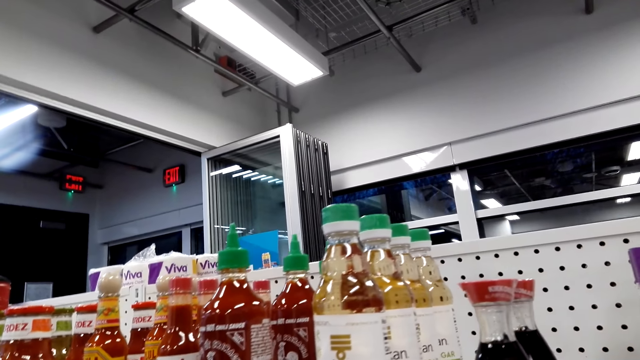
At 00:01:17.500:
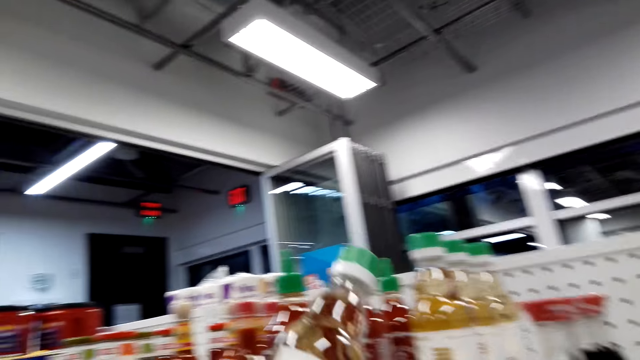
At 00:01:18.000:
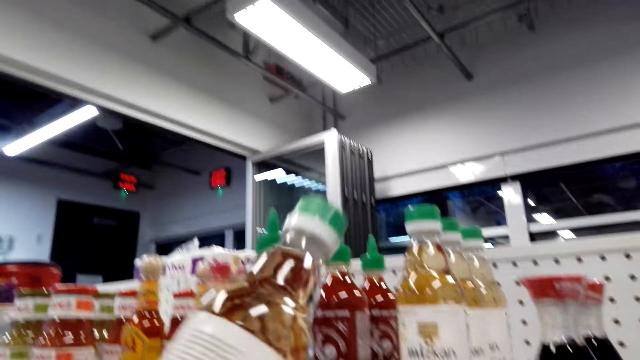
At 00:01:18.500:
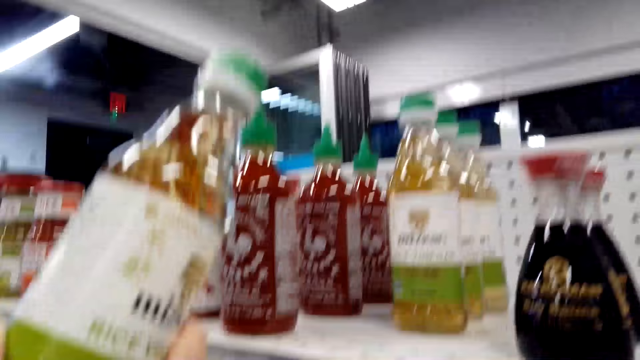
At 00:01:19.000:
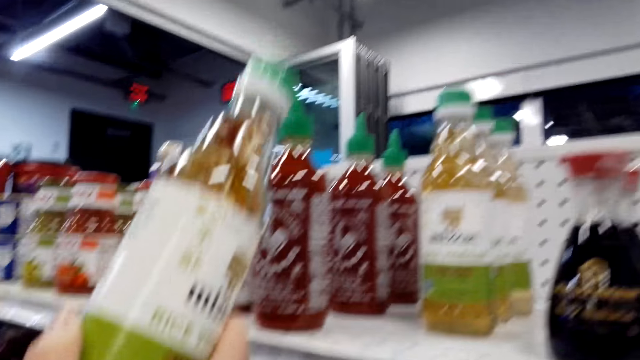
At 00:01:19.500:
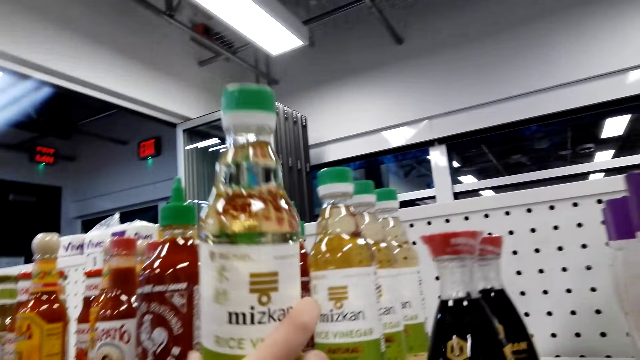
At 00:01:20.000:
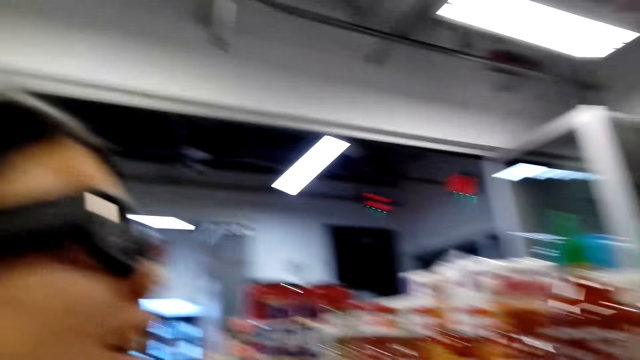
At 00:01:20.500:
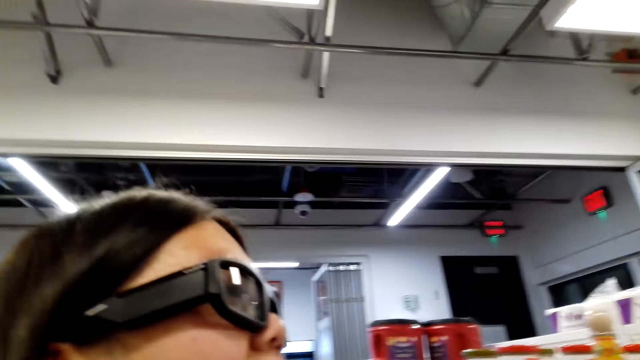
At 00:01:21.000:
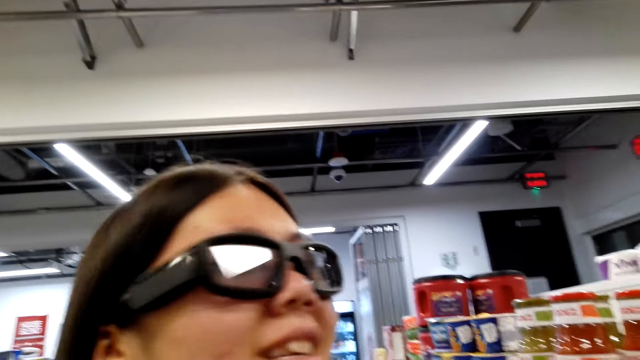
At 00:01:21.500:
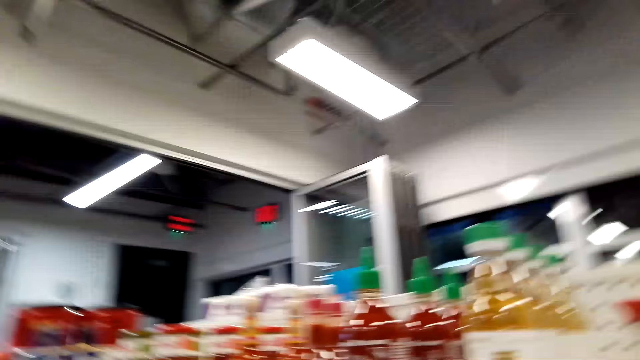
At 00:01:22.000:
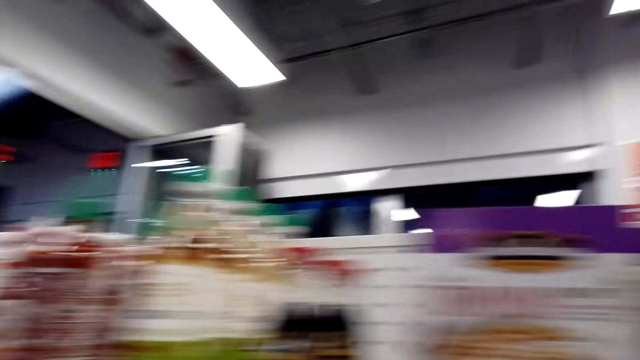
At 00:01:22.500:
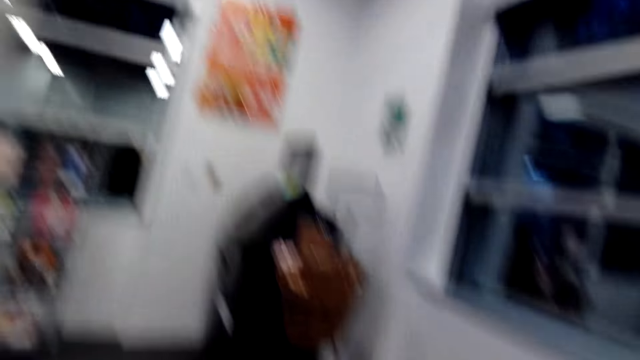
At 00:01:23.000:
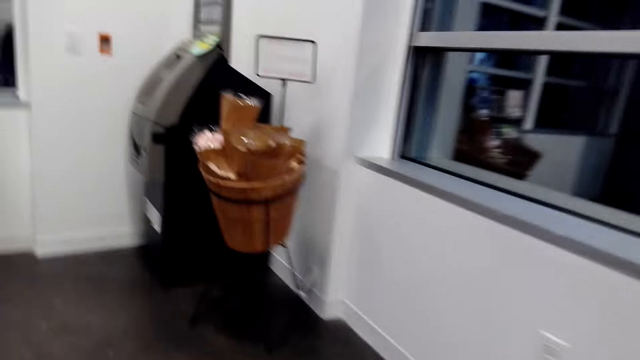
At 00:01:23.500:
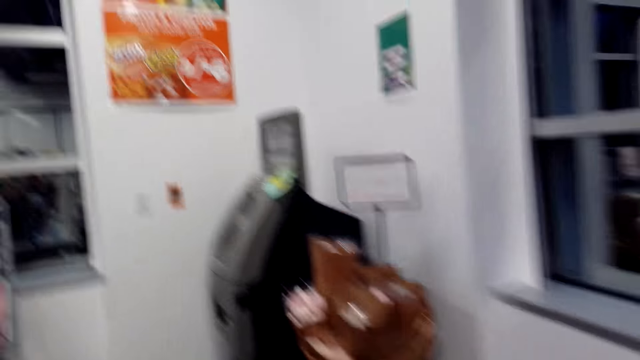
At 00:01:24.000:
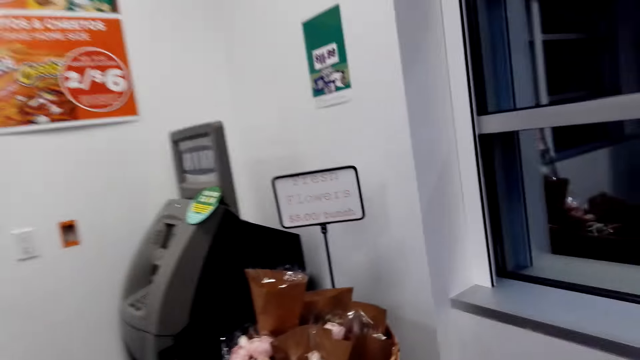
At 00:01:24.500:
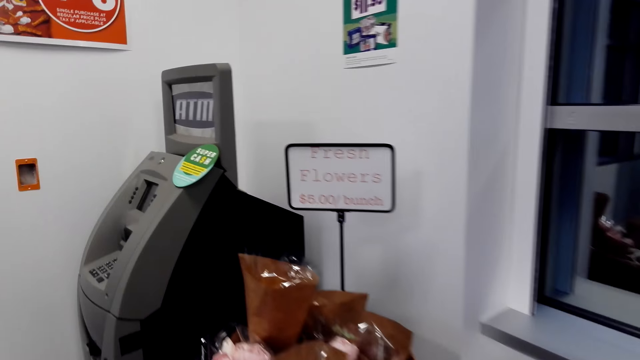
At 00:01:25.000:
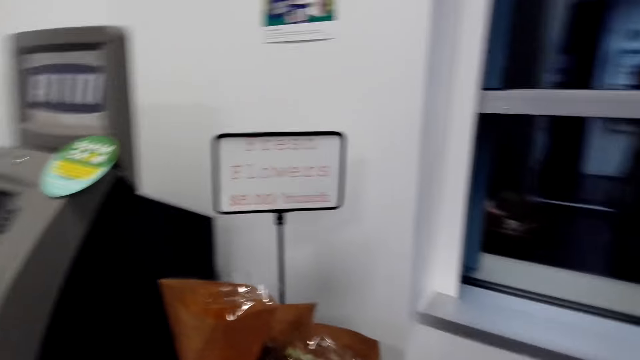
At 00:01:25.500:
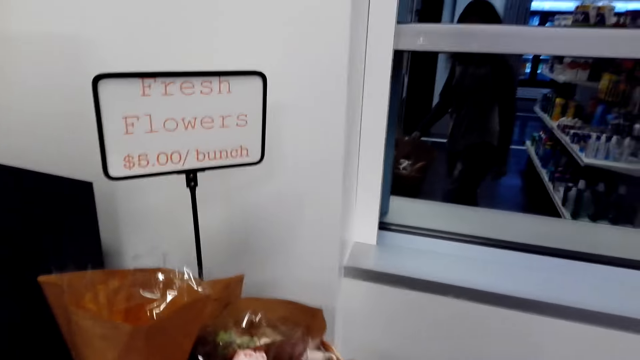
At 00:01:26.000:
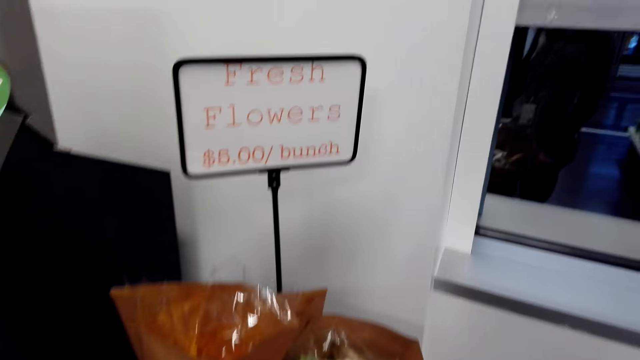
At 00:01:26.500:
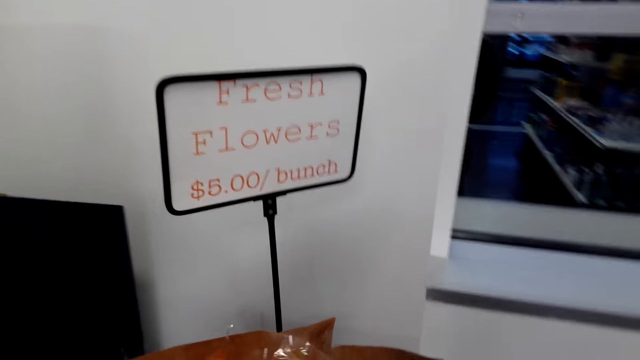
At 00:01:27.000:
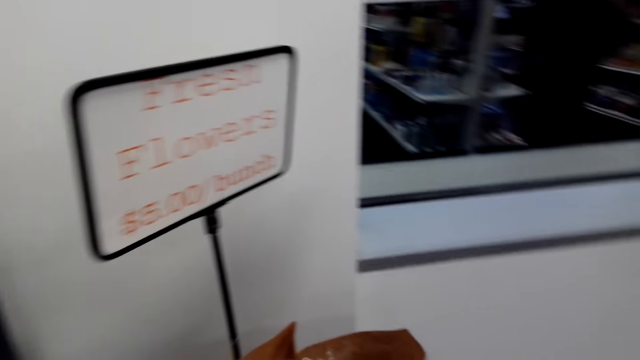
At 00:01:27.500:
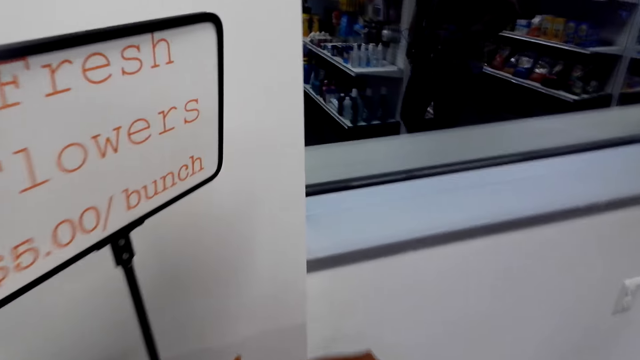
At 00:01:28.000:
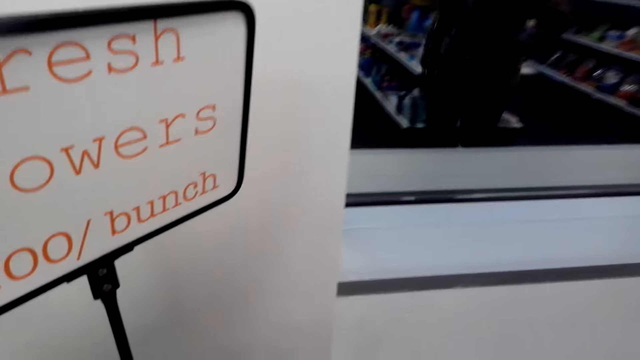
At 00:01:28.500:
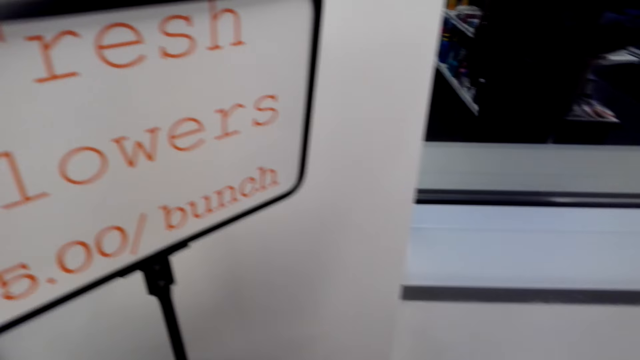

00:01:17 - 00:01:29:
A woman picks up rice vinegar. She puts down the rice vinegar. The camera wearer looks around the store shelf. They walk around the store shelf. The woman moves around. The camera wearer looks around the flowers.

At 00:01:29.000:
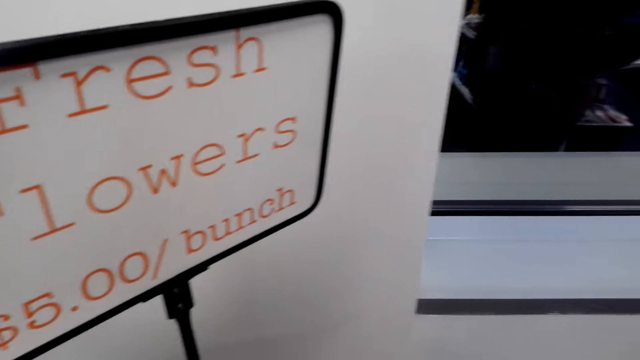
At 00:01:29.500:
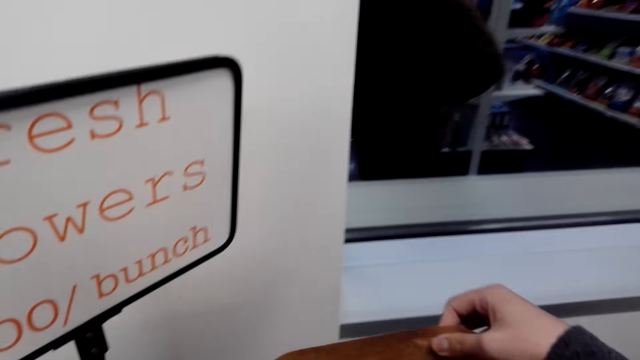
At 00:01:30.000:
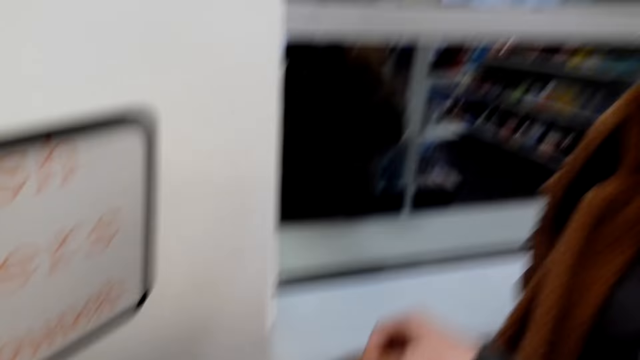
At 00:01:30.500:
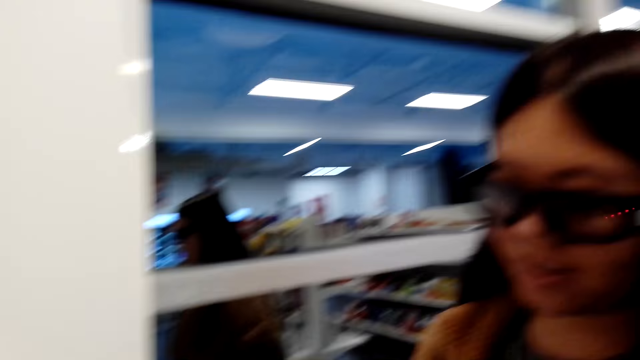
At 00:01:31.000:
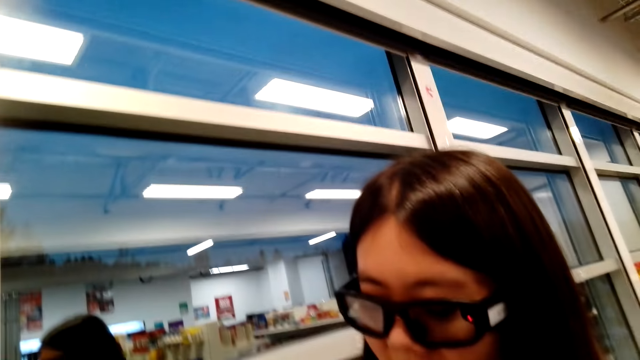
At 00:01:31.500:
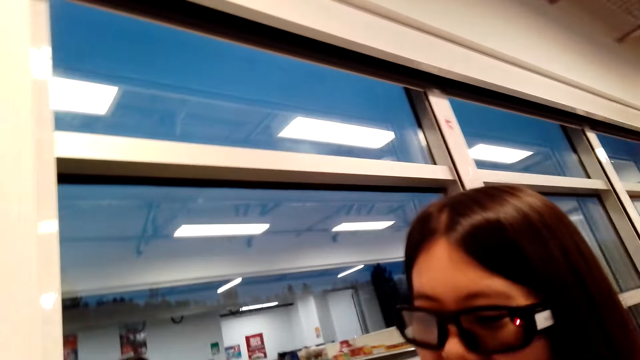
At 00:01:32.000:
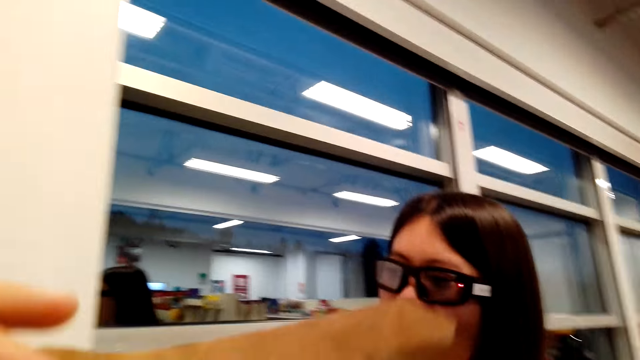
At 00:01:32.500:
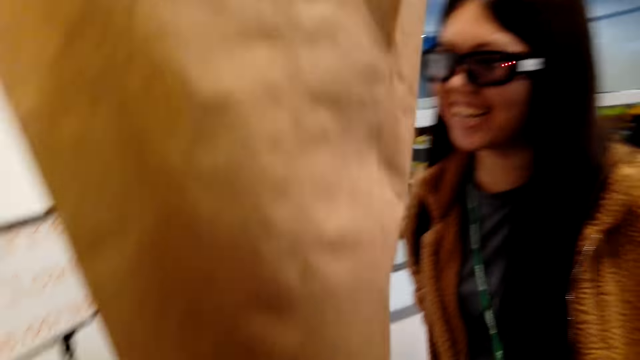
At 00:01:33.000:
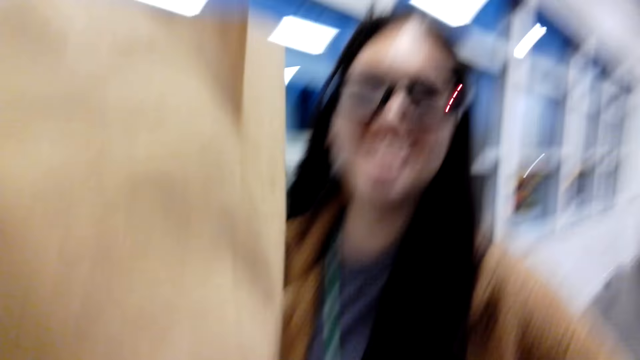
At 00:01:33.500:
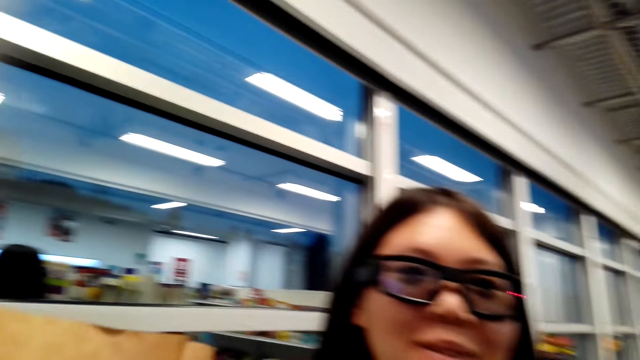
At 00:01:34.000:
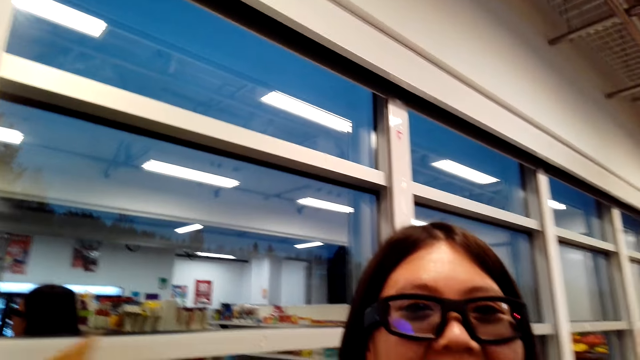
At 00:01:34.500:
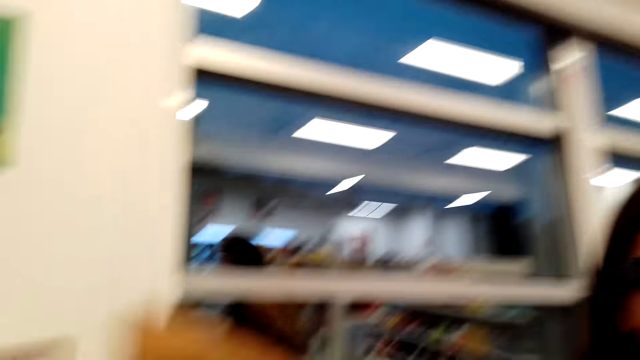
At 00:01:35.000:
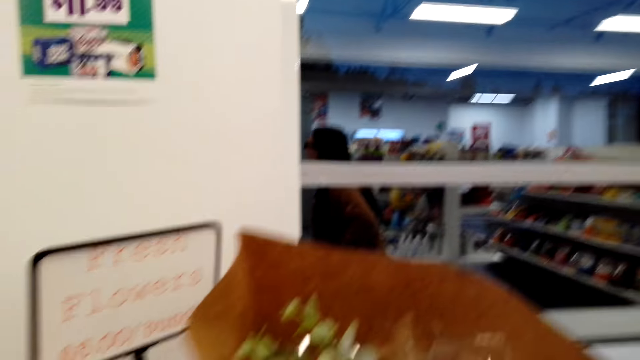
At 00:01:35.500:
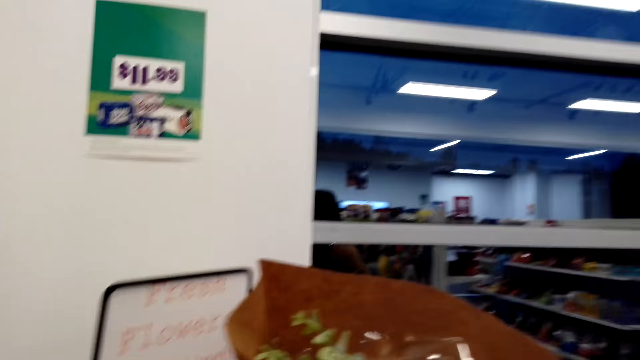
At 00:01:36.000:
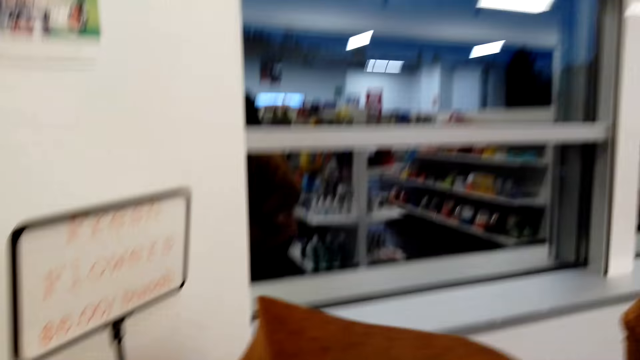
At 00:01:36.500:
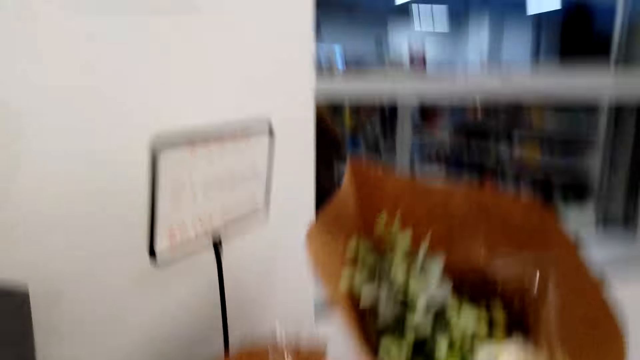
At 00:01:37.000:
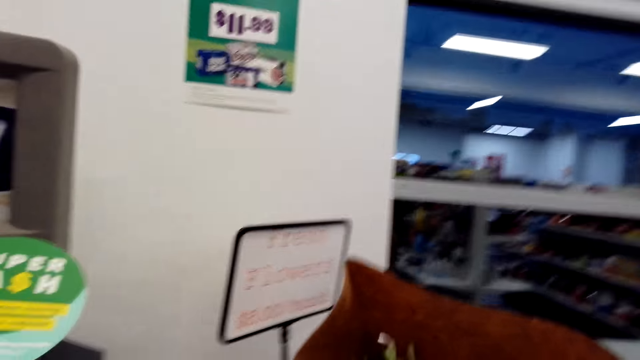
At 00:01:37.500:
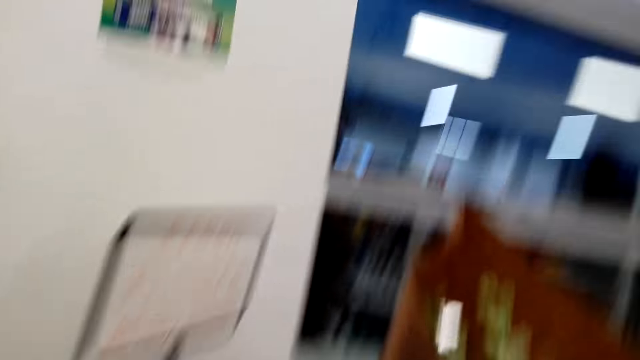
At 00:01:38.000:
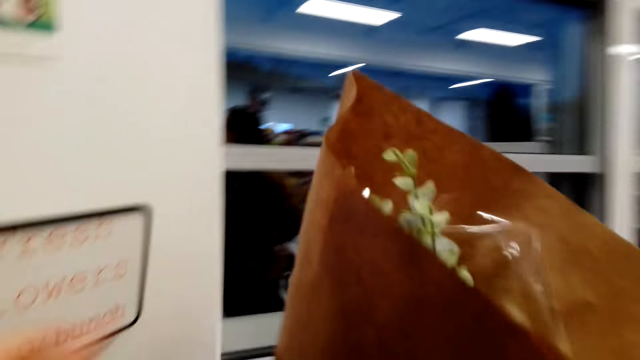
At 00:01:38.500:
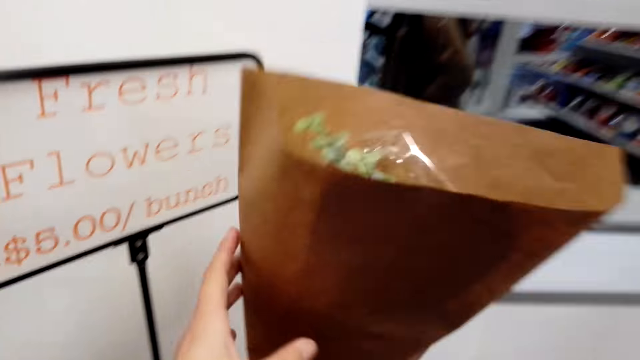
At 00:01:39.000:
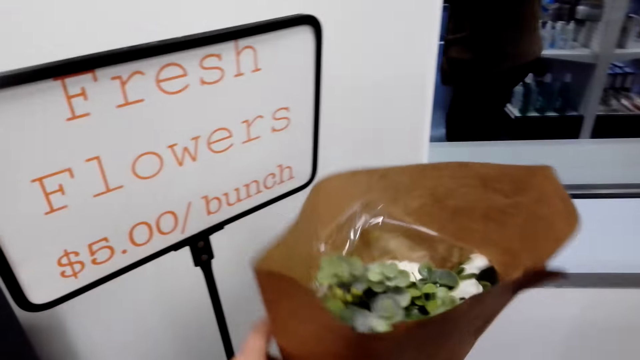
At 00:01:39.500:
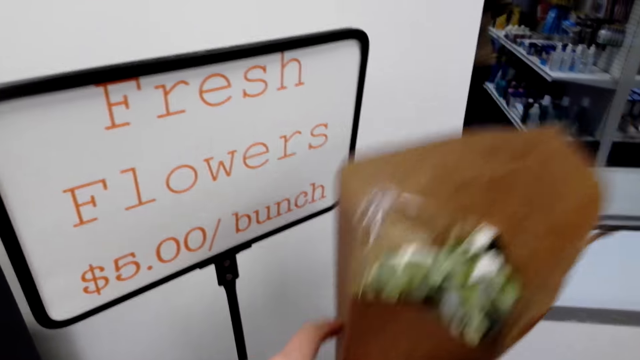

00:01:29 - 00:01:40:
A woman picks up a flower bouquet. The camera wearer talks to the woman. They hold a bunch of flowers.
